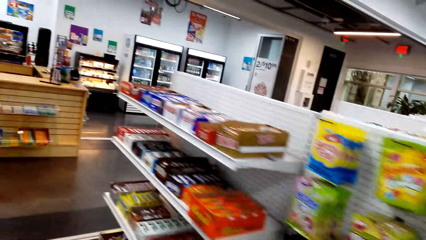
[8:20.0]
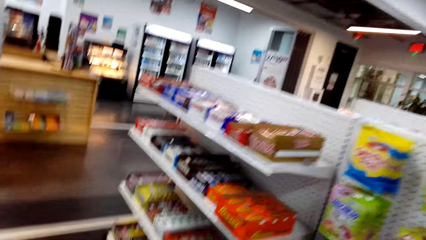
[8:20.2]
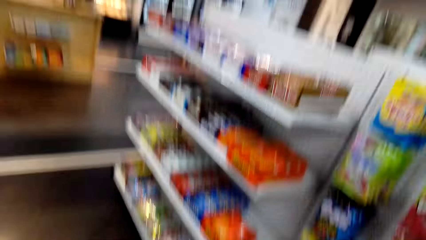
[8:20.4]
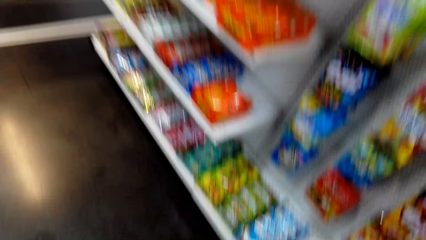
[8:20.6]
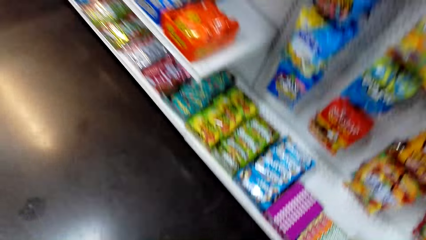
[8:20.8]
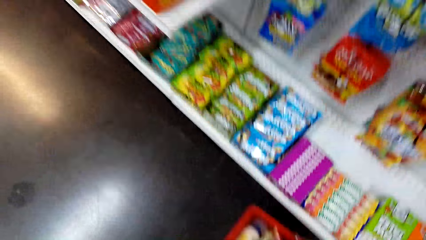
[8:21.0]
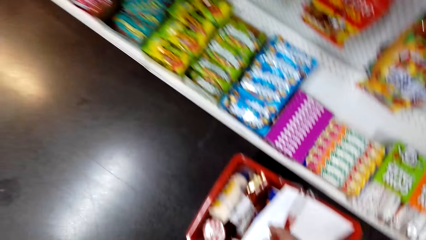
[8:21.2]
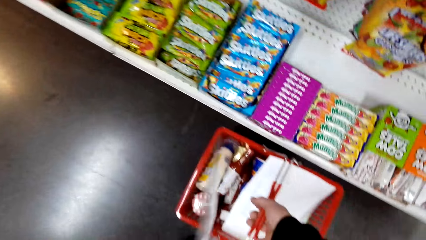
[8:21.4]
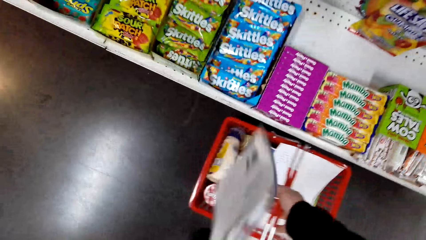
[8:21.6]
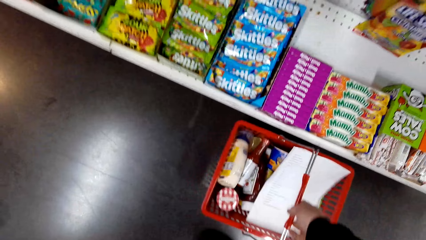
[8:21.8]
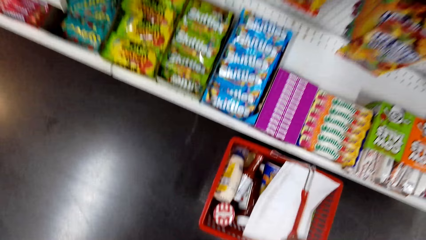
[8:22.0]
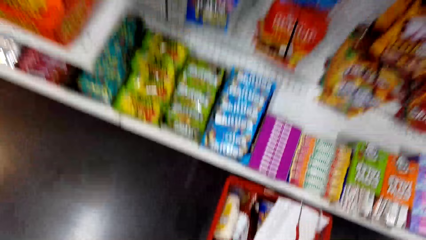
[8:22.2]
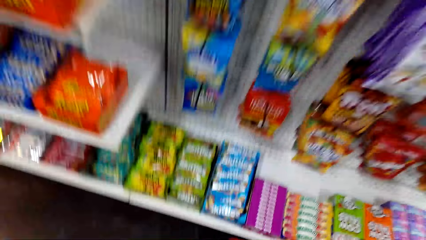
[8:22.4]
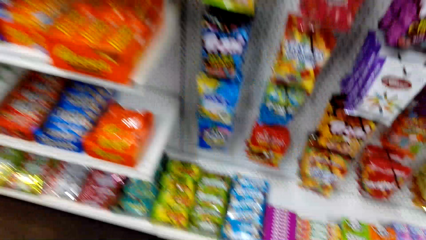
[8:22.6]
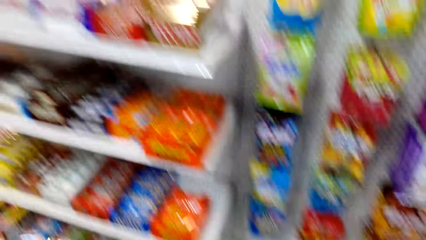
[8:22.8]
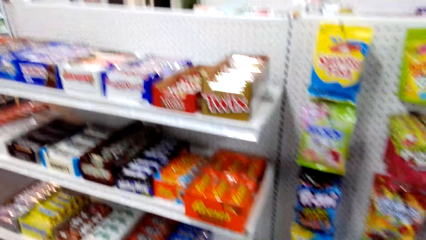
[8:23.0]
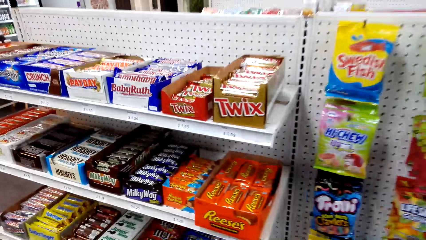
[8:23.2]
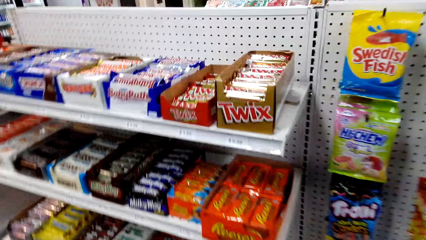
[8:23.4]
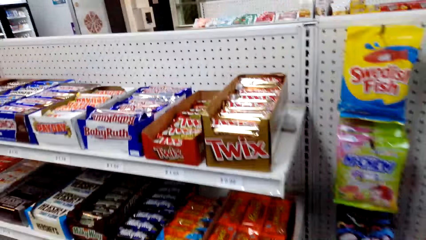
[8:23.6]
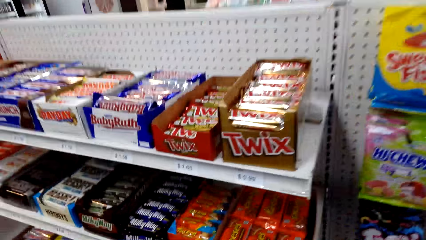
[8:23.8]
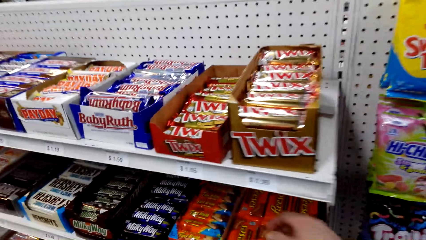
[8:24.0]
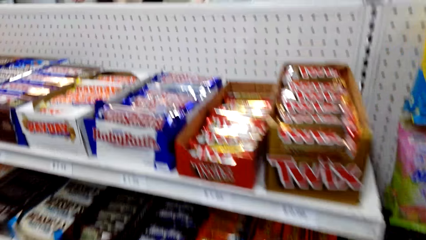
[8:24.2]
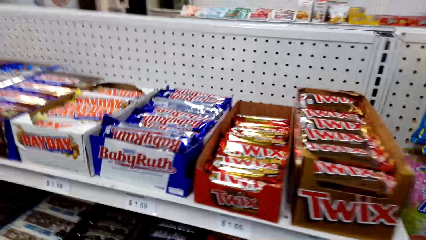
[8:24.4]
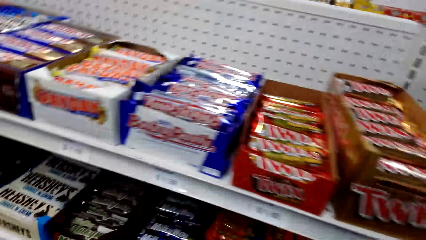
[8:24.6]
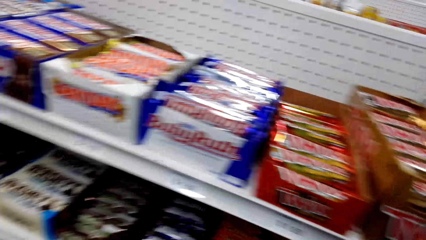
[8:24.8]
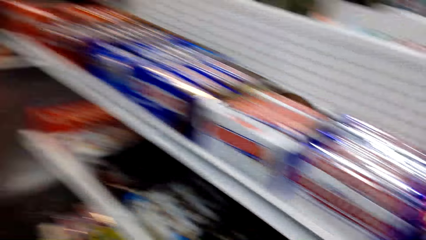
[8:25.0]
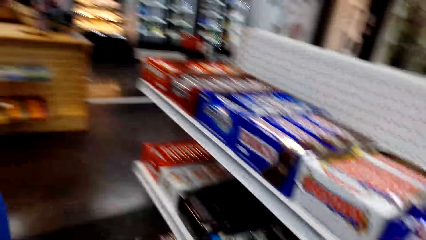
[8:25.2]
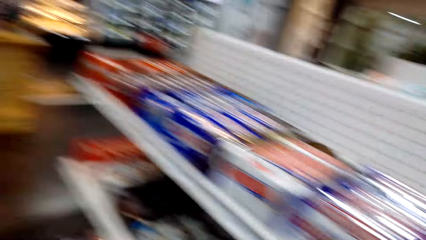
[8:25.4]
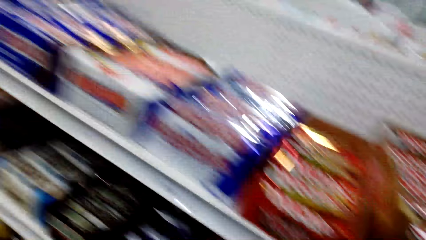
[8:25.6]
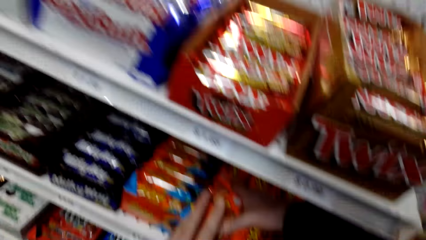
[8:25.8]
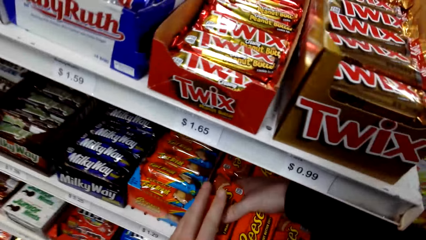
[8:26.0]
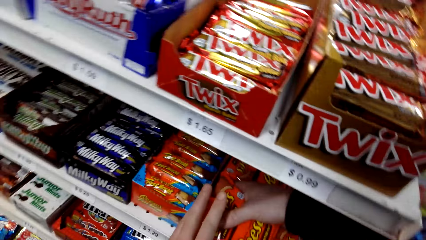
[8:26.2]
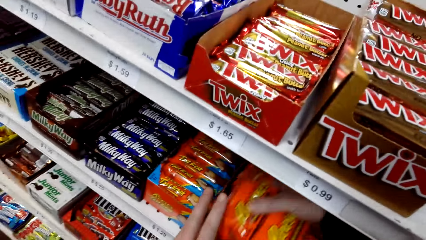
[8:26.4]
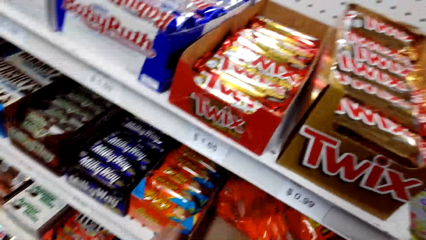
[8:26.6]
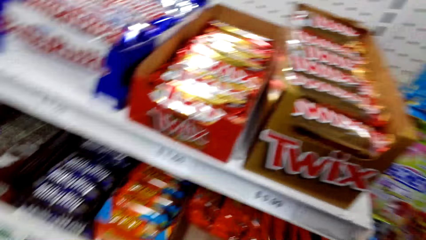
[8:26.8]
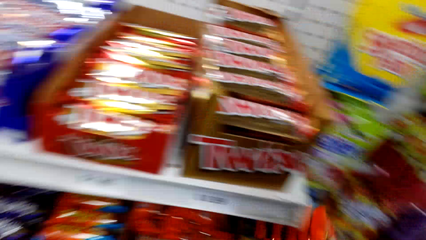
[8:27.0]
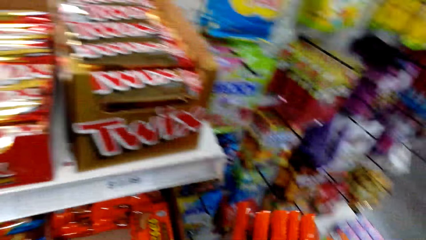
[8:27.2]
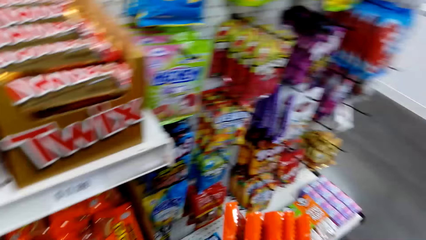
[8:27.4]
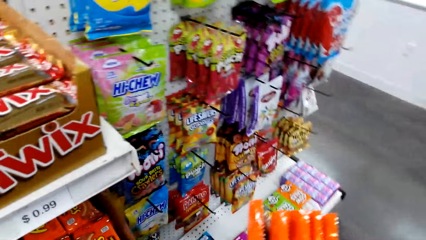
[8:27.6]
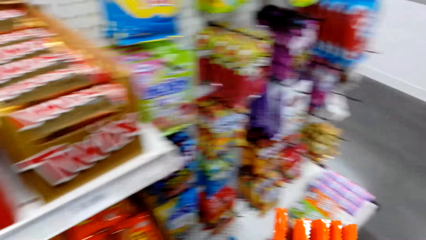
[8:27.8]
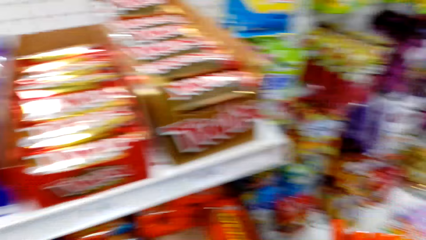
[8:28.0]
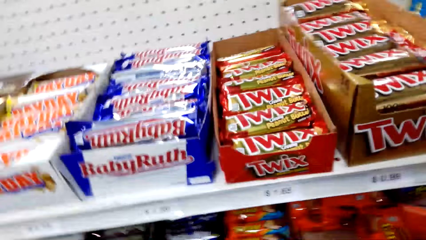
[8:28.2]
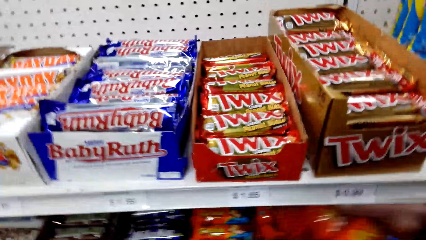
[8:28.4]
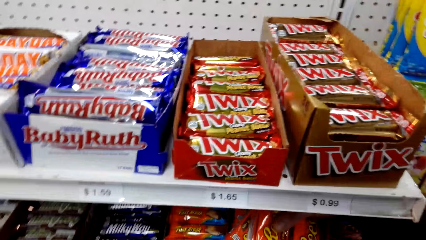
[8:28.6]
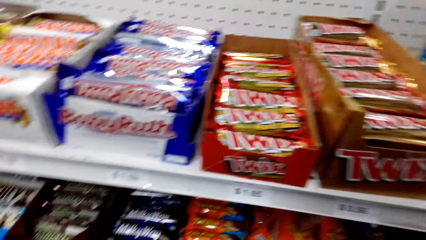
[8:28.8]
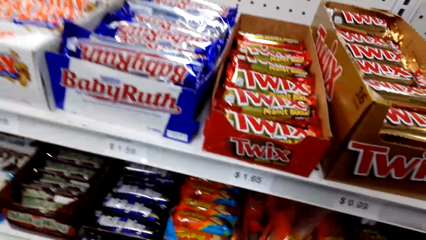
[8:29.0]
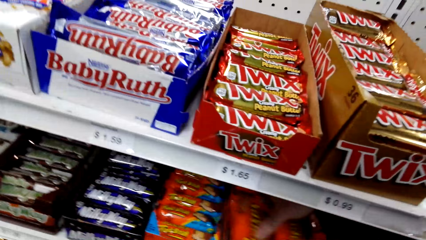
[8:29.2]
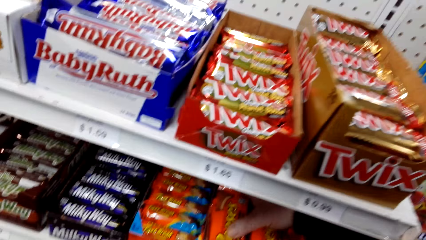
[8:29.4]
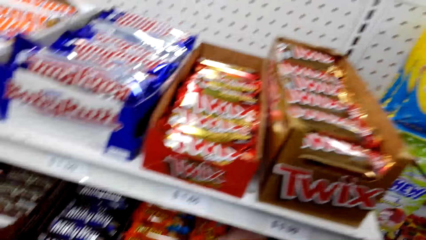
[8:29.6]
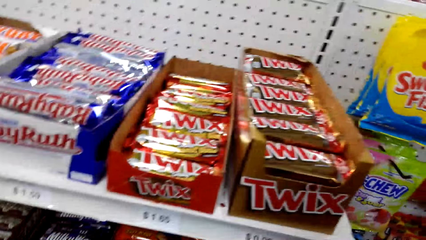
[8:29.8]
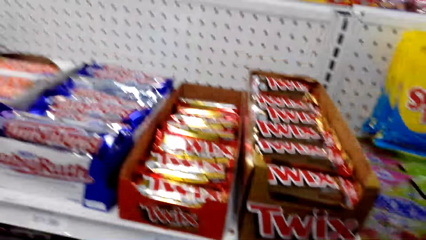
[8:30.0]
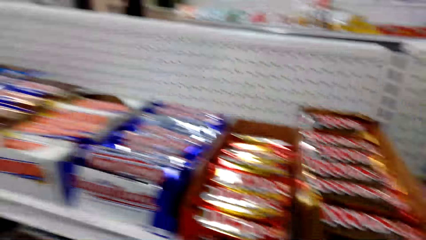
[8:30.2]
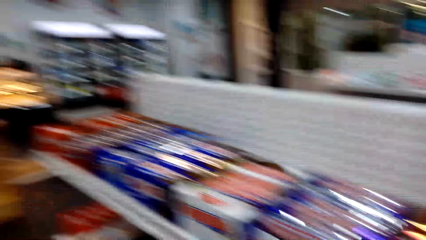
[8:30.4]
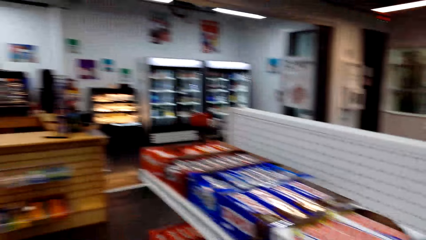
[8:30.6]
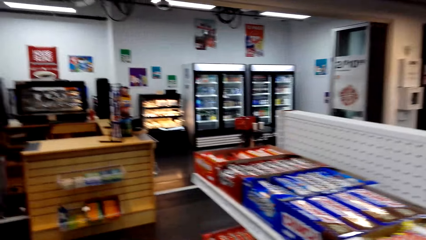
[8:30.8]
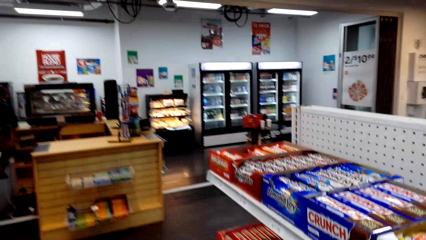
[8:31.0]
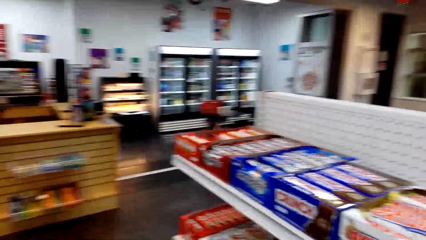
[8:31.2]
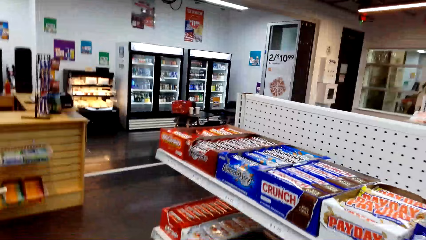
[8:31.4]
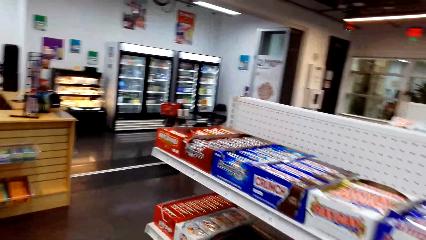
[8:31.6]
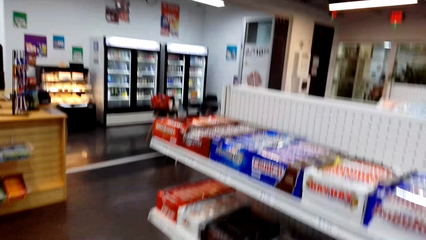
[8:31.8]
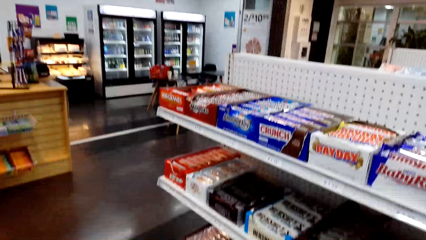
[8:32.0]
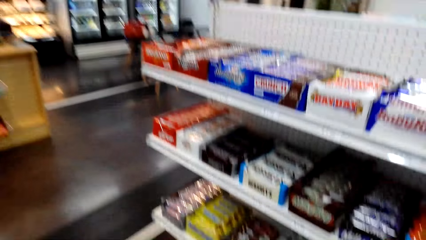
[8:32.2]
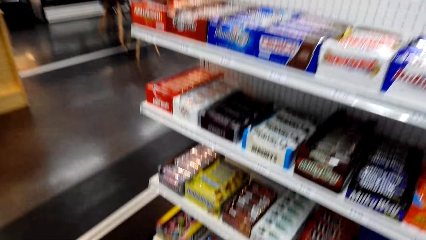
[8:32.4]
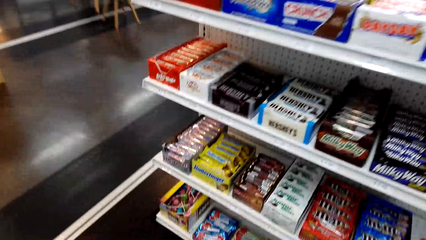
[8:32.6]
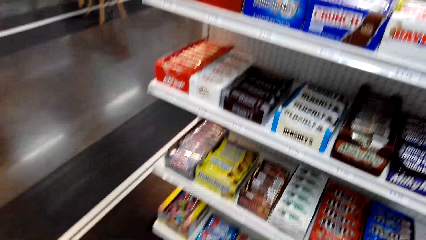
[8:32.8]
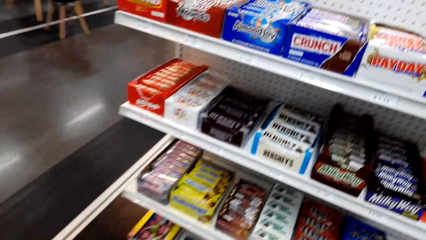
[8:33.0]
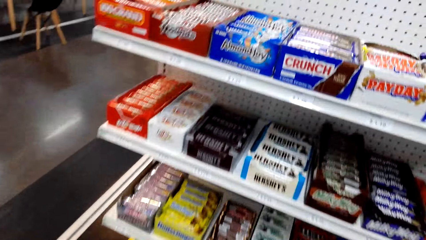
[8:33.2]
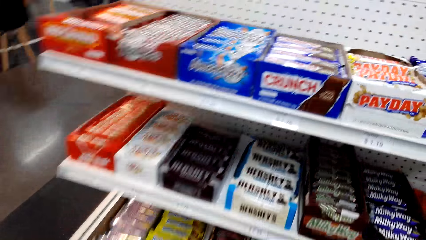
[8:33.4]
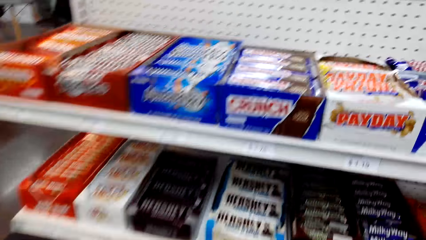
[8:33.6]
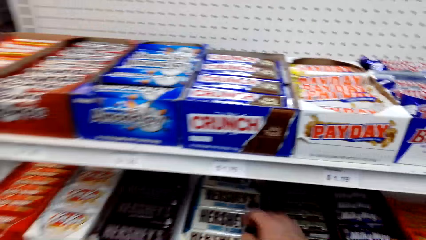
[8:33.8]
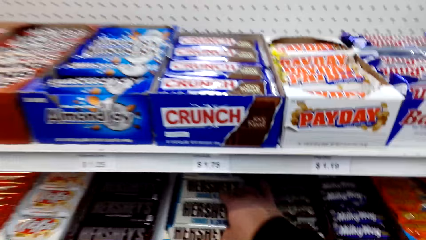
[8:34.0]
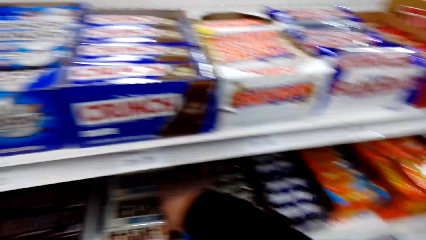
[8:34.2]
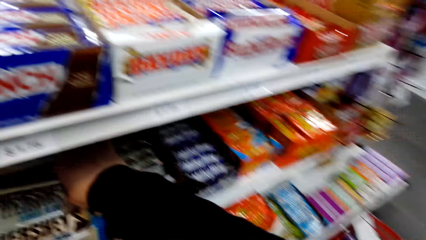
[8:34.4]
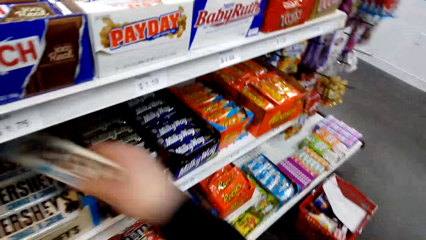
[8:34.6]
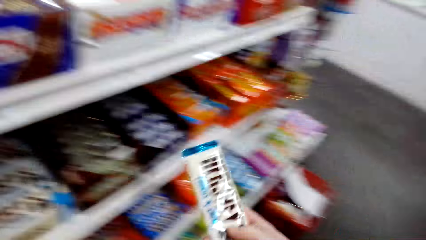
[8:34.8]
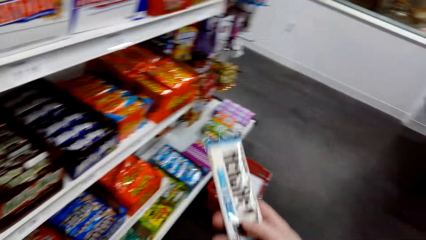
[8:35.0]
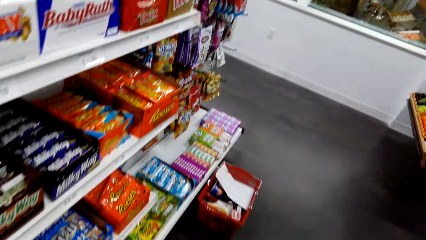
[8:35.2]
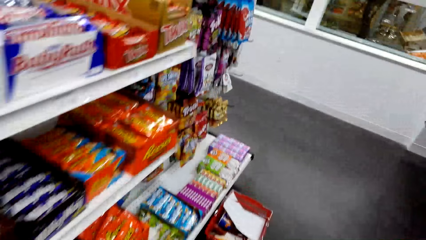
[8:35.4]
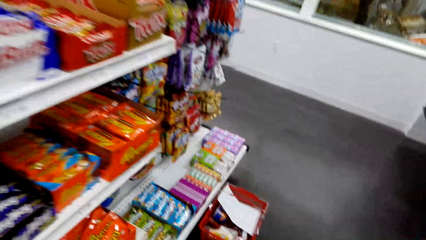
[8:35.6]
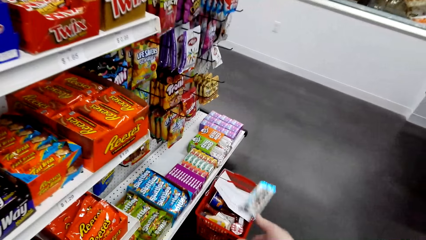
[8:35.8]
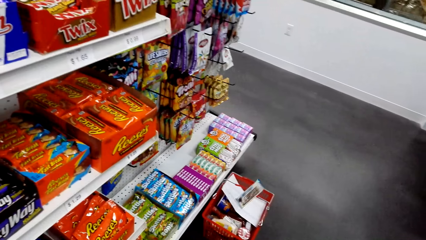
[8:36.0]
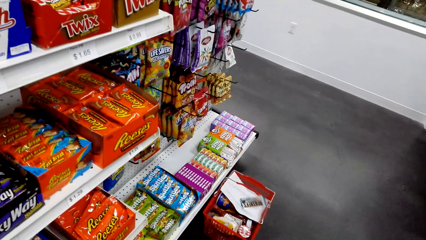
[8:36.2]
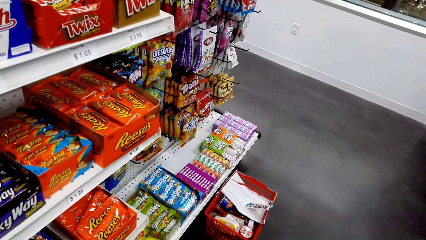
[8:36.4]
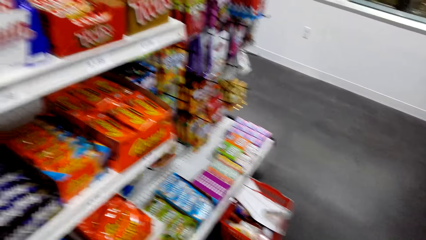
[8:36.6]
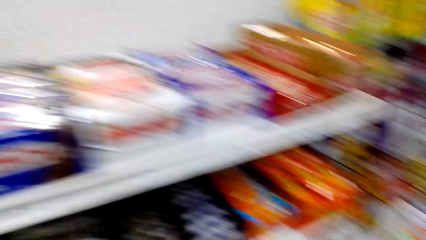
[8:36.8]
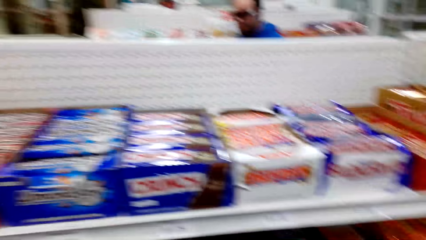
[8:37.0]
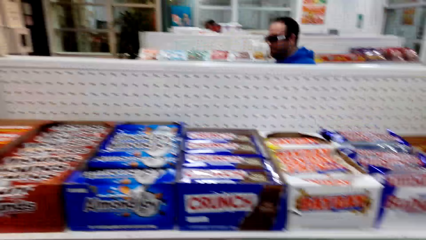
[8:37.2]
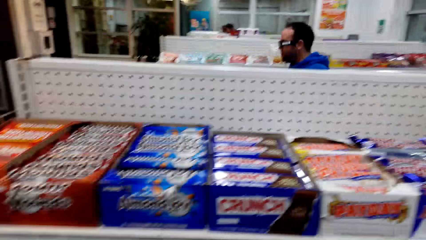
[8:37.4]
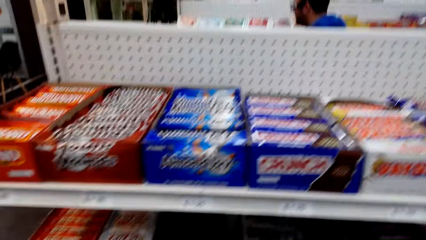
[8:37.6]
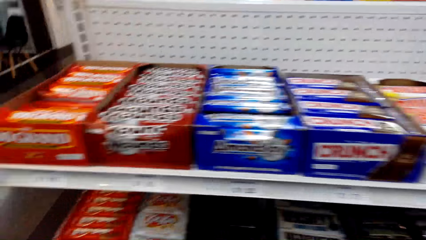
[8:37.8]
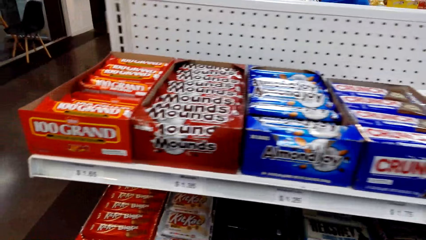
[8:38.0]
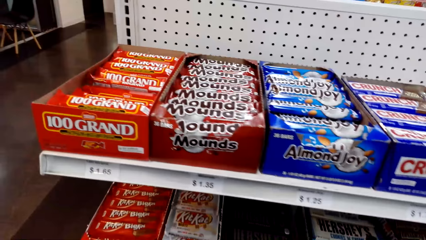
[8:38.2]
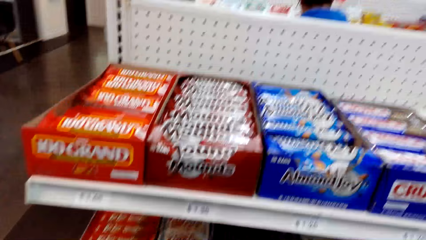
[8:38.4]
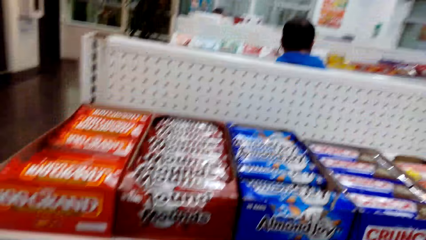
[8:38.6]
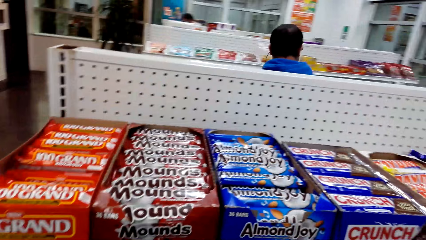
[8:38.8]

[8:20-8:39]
The camera wearer places the shopping bucket on the floor. They pick Reese's. They grab the chocolates. They return the Reese's in the box. They pick Hershey's chocolate. They throw the Hershey's chocolate in the shopping bucket. They turn around. A man walks in the supermarket.
